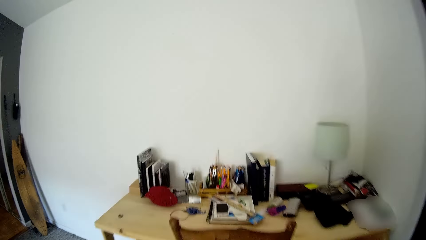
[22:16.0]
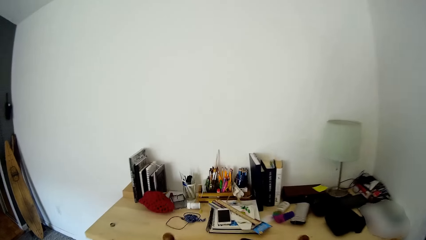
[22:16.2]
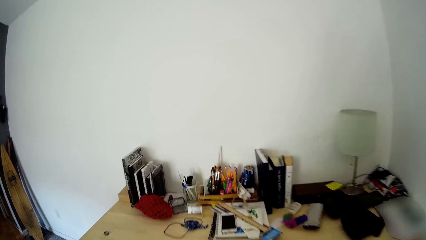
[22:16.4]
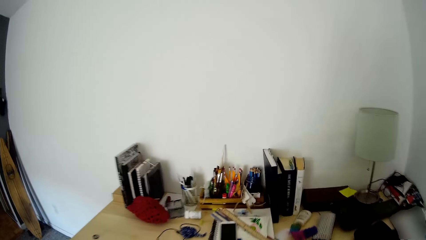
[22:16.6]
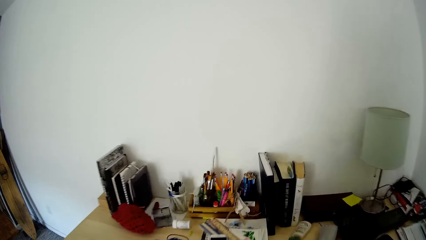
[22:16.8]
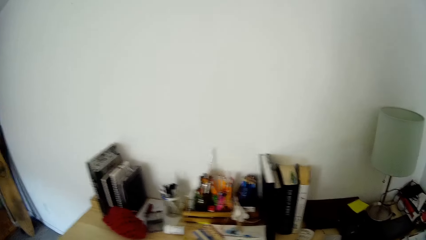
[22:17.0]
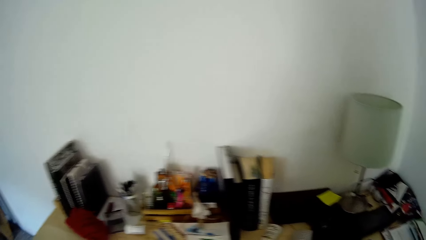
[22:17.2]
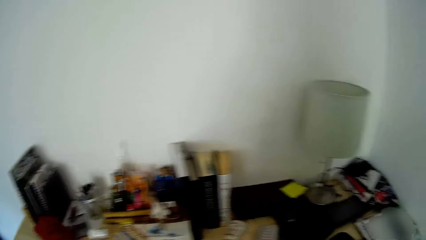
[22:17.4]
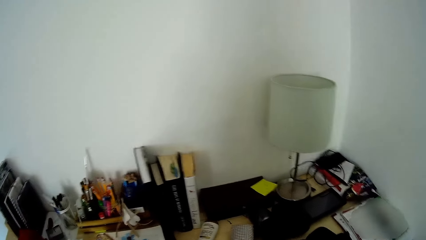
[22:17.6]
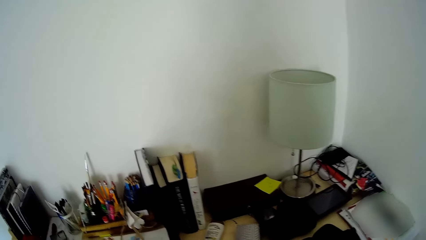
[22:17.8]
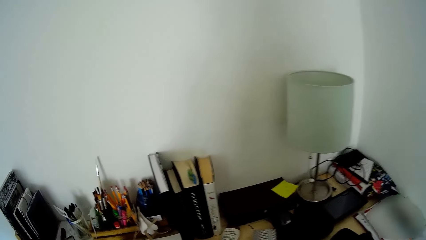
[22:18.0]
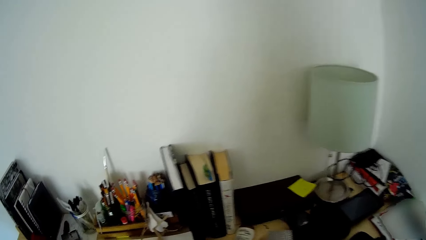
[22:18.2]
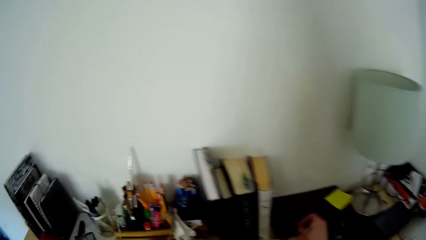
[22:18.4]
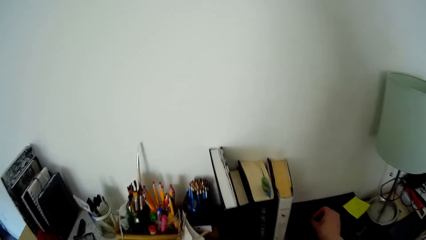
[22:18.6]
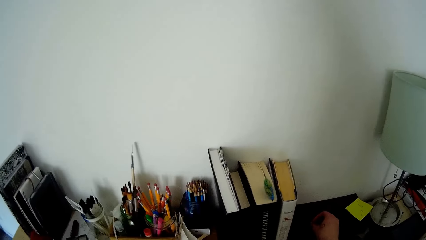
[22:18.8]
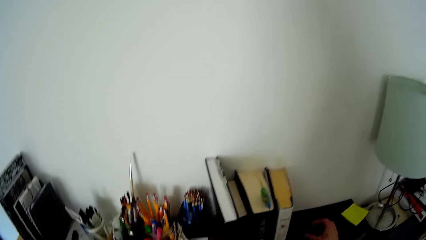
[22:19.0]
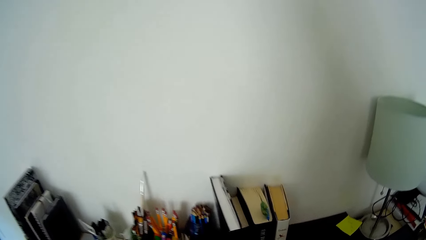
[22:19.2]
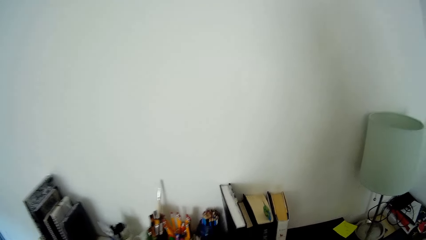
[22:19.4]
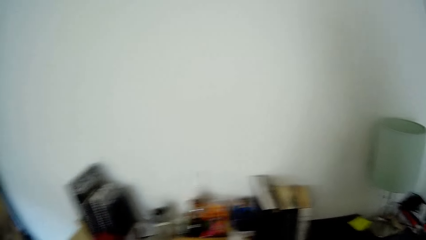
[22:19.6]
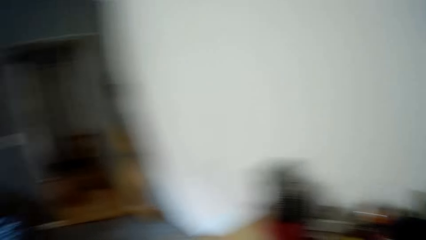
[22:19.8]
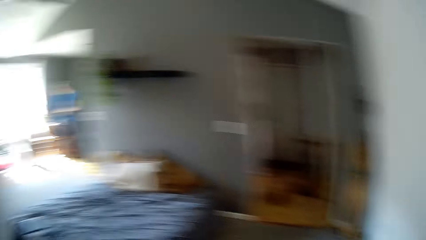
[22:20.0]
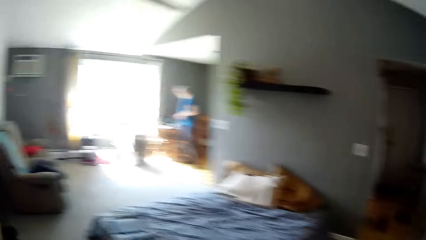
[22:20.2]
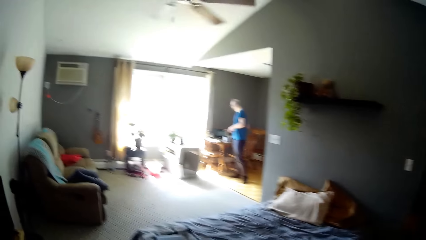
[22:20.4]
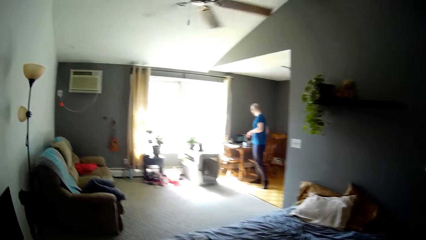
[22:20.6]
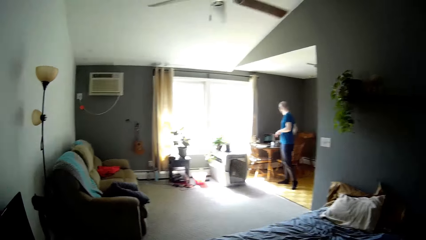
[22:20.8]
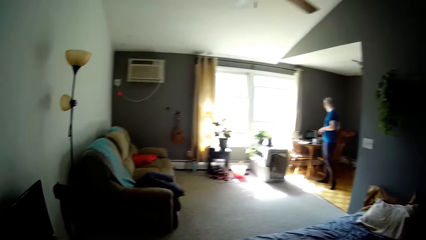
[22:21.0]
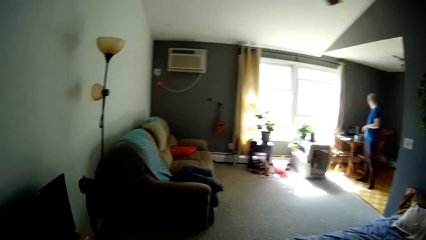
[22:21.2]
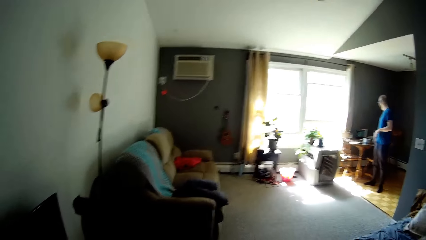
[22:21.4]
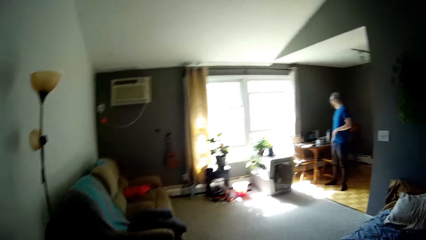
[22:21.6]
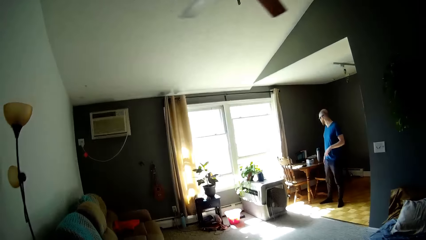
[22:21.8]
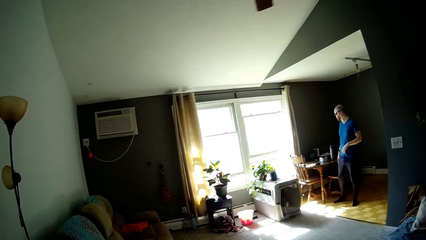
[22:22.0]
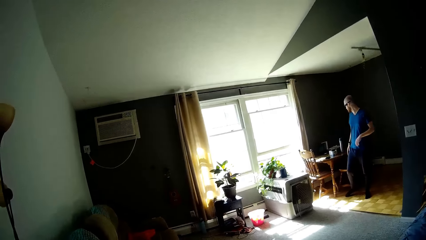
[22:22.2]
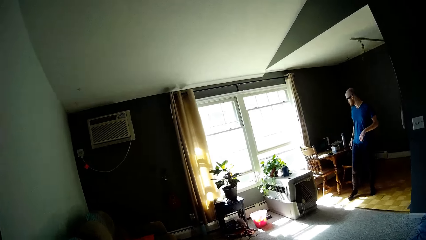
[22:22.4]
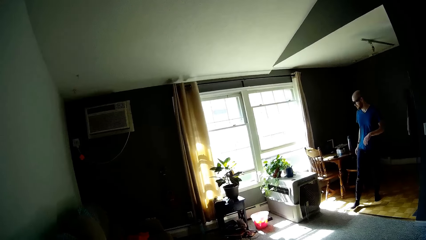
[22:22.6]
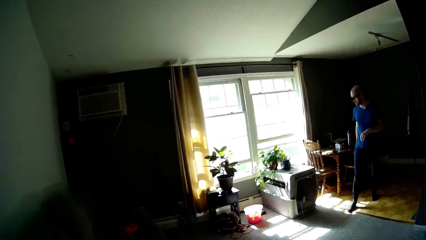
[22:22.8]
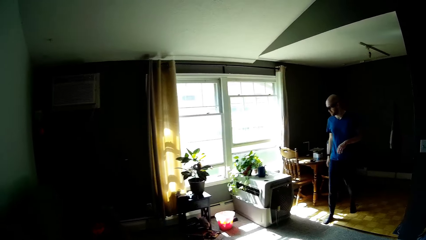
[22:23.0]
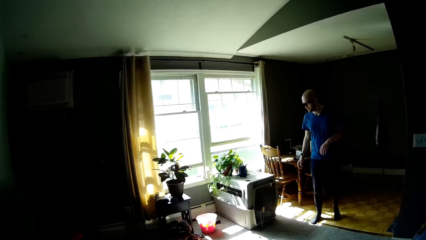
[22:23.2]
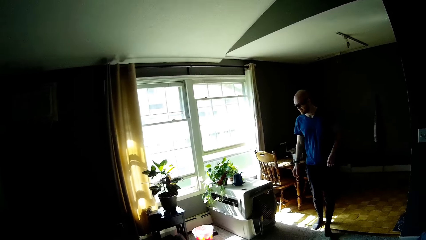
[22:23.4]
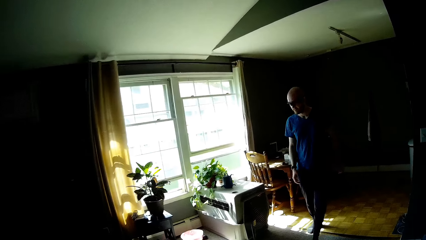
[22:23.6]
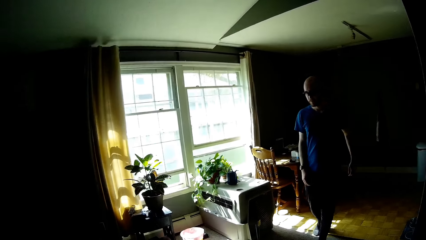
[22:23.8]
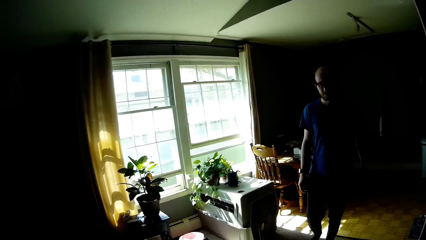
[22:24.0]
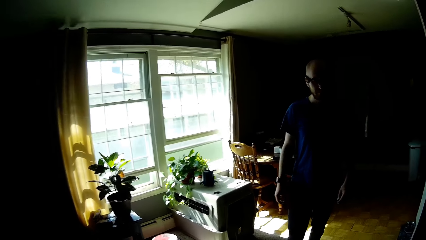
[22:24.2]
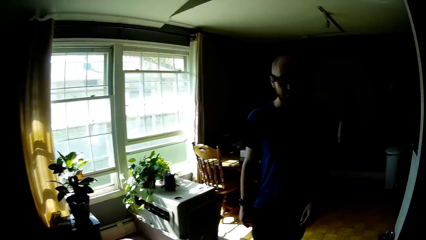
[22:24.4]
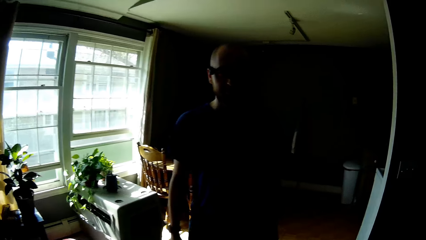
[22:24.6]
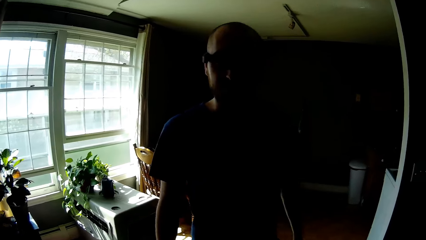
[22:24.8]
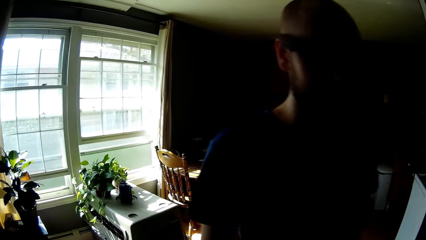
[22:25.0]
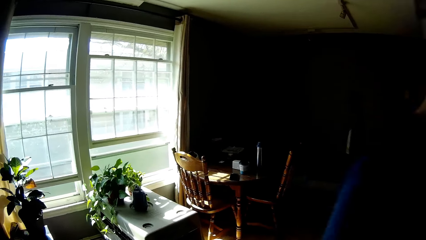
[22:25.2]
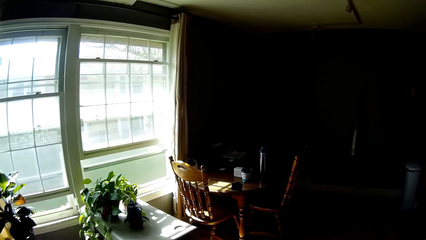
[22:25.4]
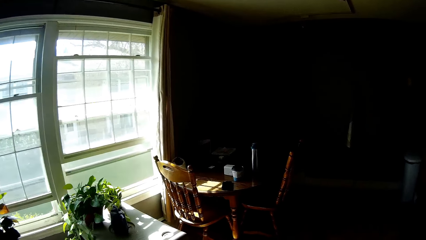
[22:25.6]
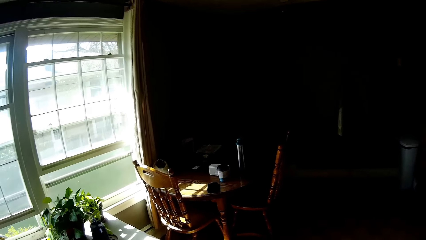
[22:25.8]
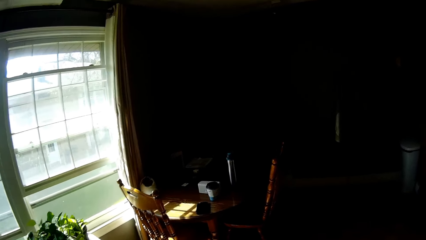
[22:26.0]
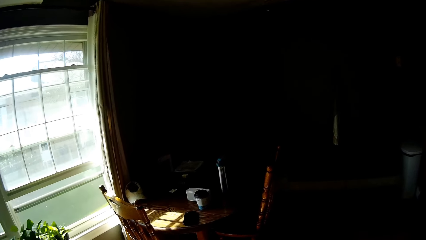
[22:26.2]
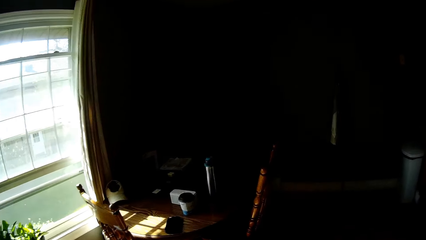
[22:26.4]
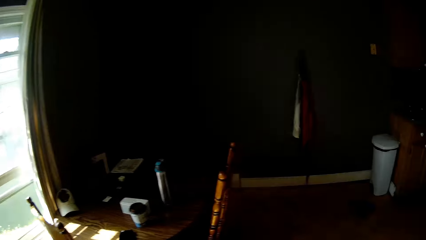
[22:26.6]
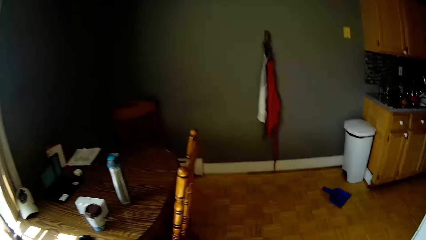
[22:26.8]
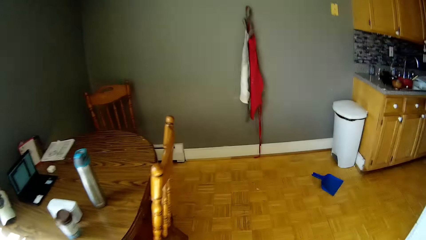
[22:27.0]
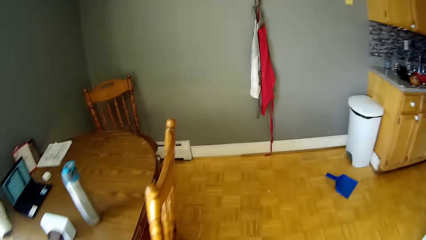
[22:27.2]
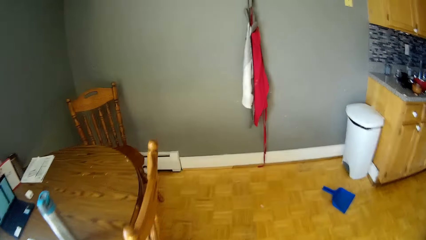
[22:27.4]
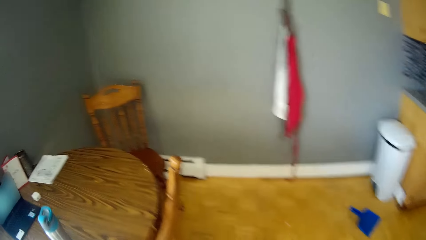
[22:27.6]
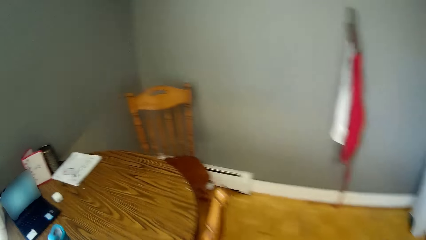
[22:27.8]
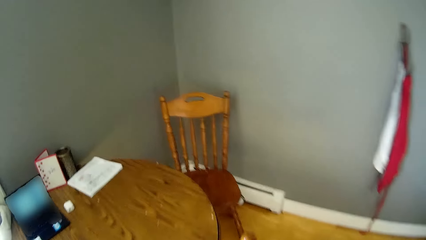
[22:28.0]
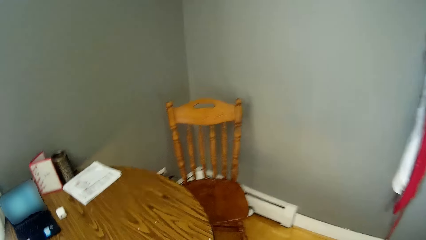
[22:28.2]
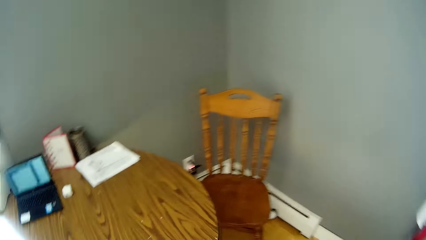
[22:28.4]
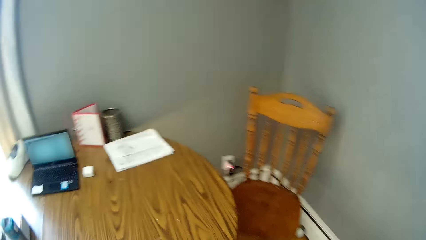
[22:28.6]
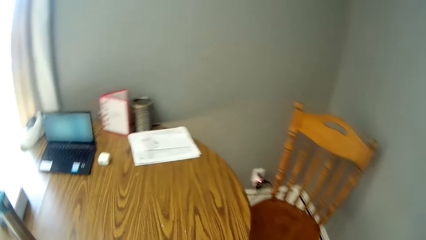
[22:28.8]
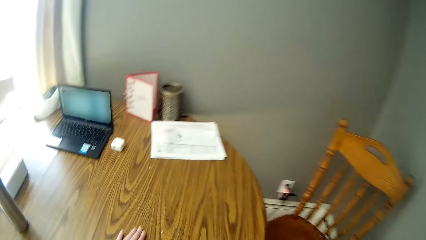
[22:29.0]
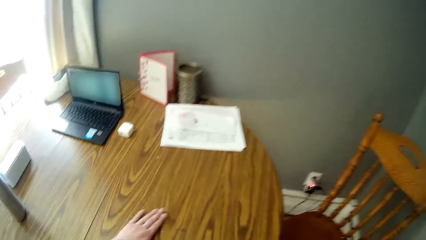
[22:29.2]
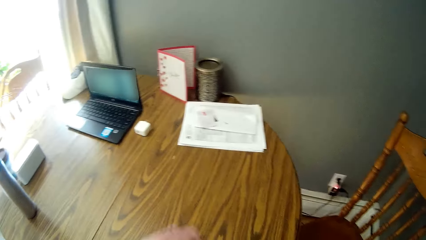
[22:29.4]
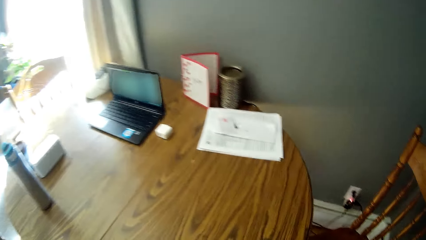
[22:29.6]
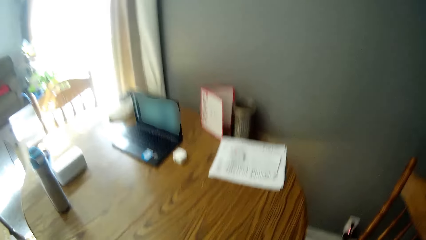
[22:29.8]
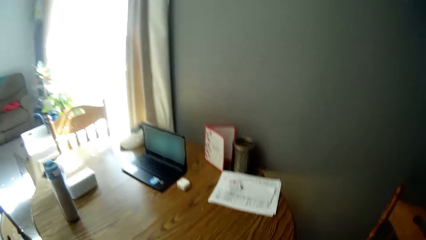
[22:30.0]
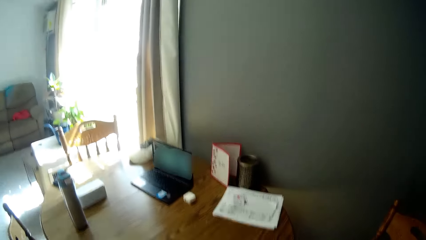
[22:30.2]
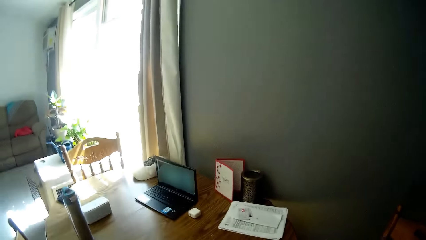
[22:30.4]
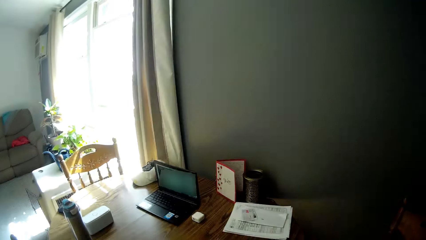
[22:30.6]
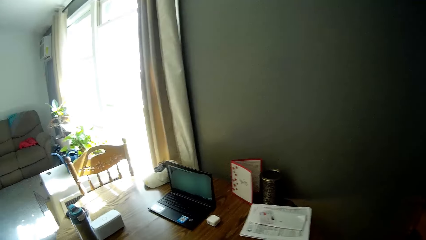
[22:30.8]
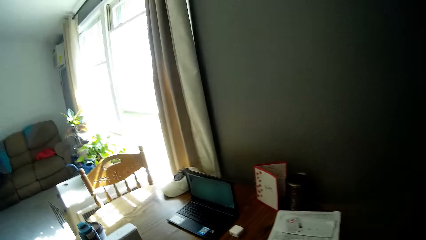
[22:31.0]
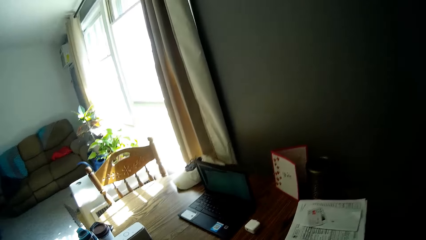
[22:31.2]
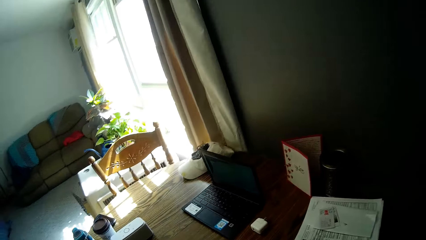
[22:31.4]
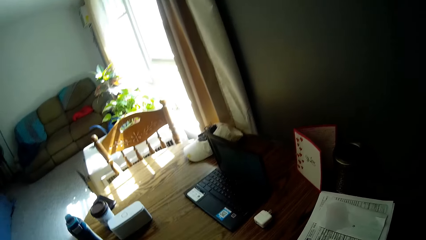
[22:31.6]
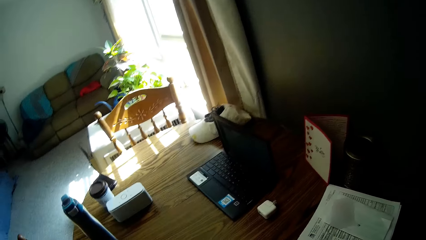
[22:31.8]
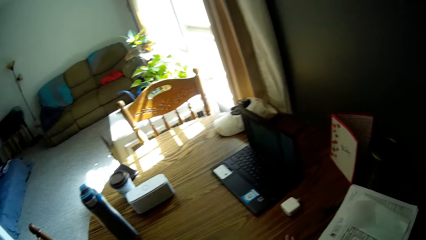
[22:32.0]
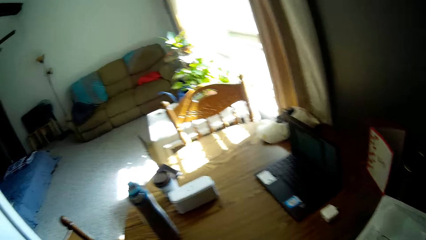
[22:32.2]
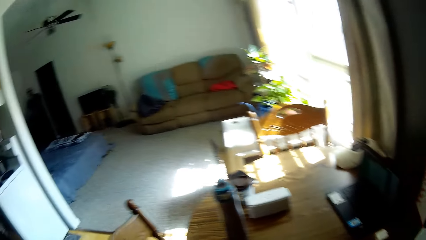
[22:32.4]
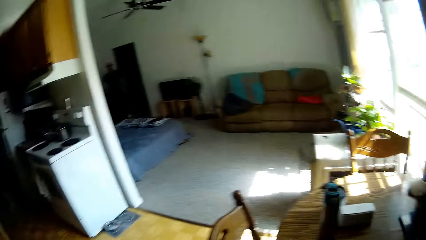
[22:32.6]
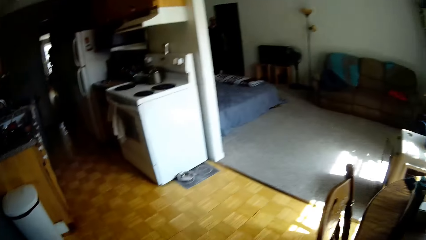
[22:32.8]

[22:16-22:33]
The camera wearer drops something. She walks around. A man walks around. The camera wearer walks around. She touches the table with her left hand. She looks around.
